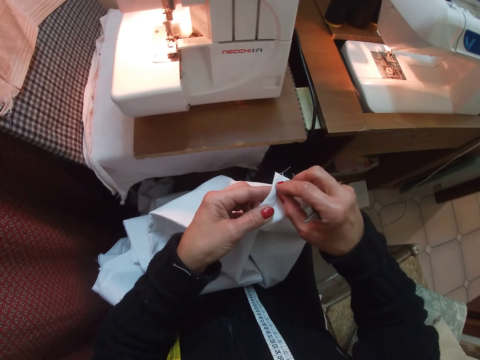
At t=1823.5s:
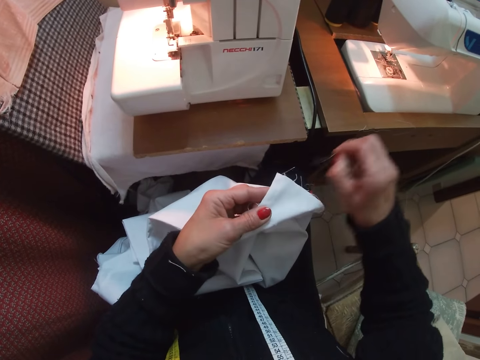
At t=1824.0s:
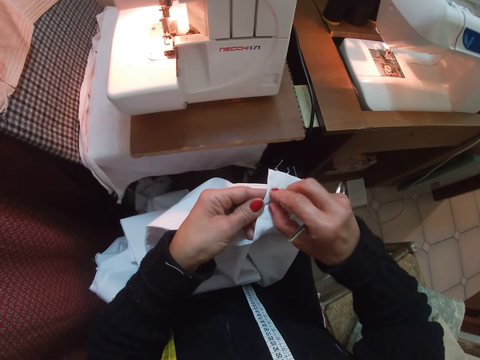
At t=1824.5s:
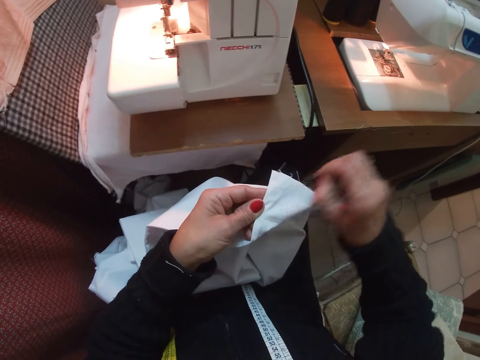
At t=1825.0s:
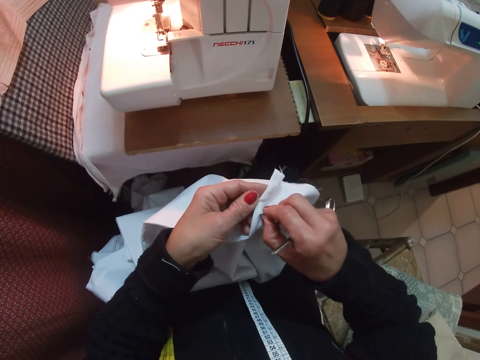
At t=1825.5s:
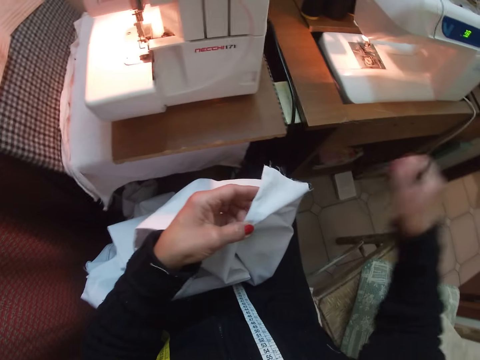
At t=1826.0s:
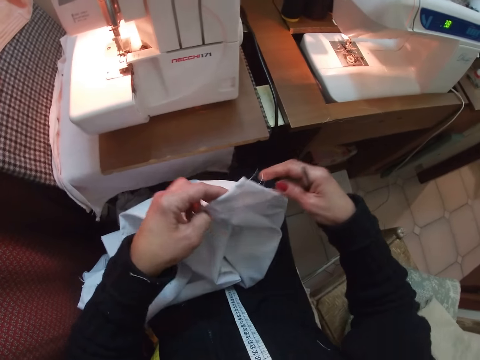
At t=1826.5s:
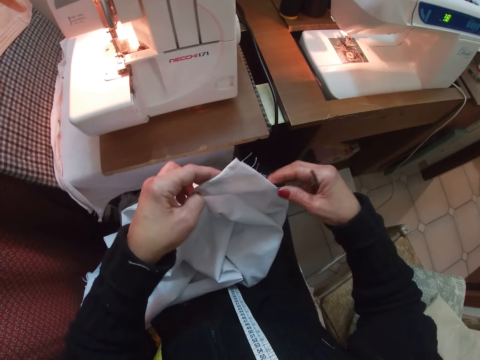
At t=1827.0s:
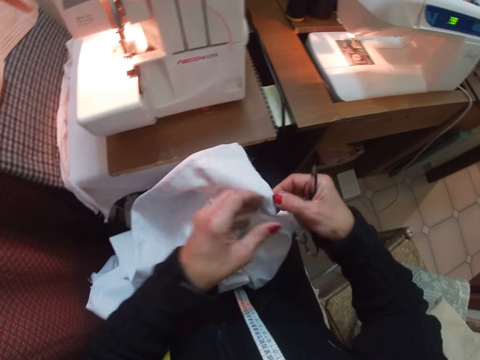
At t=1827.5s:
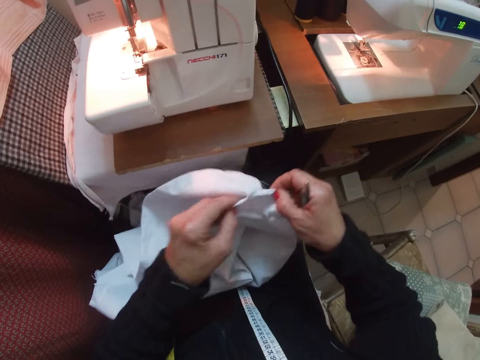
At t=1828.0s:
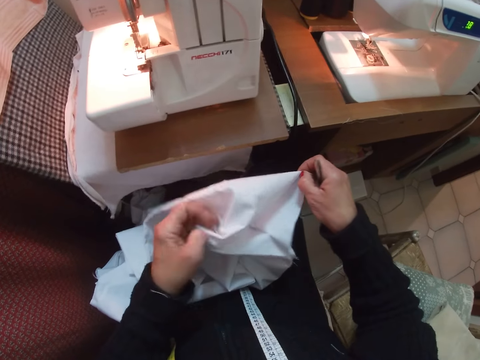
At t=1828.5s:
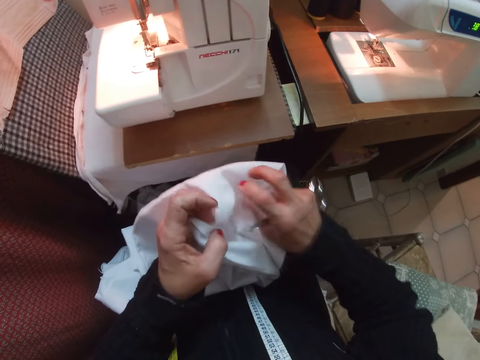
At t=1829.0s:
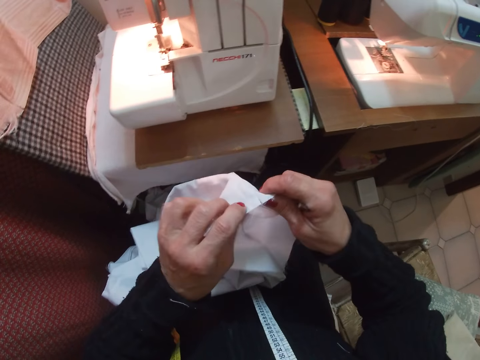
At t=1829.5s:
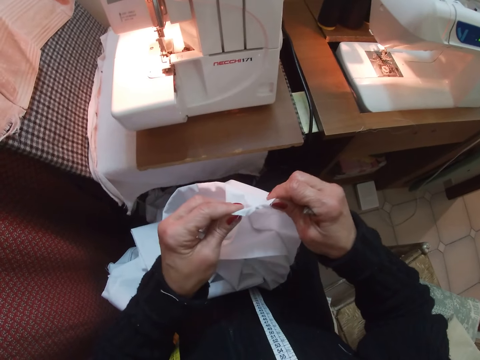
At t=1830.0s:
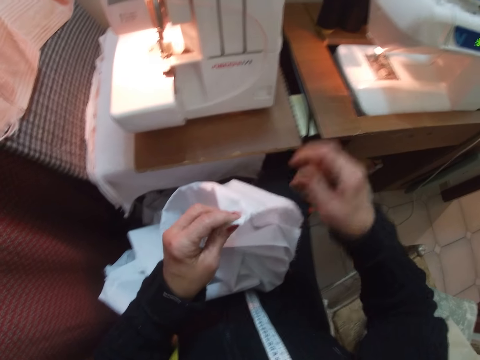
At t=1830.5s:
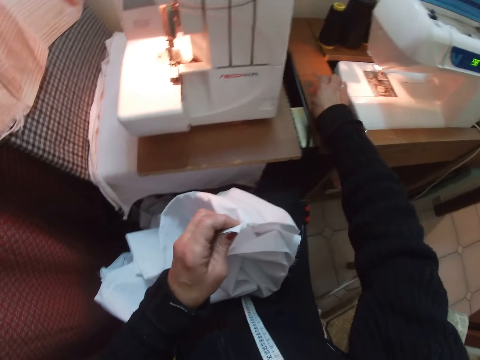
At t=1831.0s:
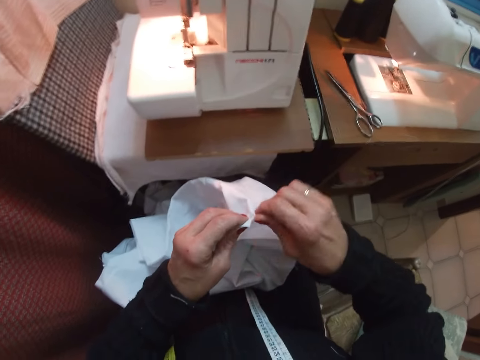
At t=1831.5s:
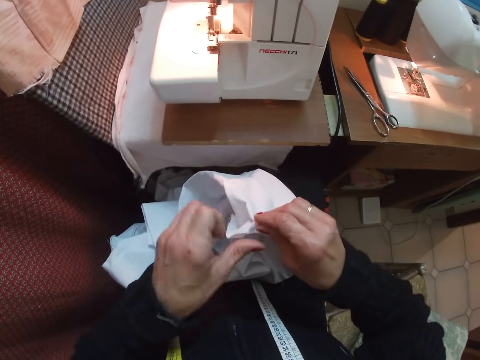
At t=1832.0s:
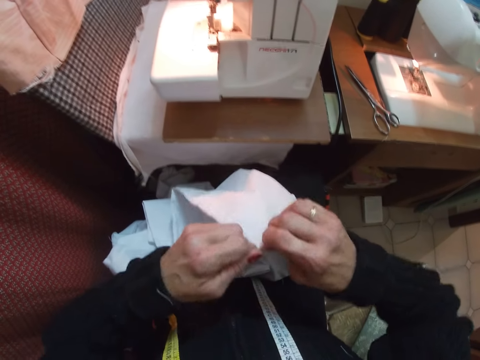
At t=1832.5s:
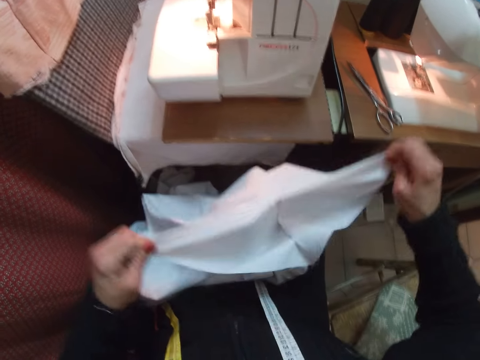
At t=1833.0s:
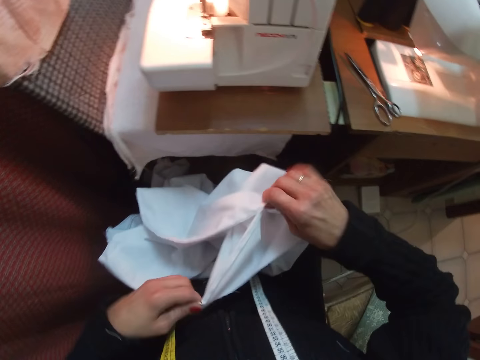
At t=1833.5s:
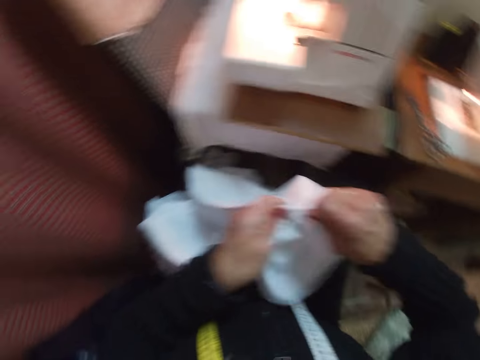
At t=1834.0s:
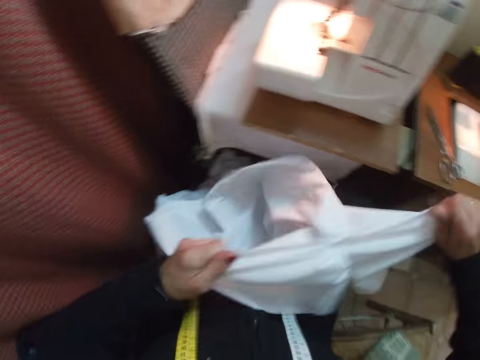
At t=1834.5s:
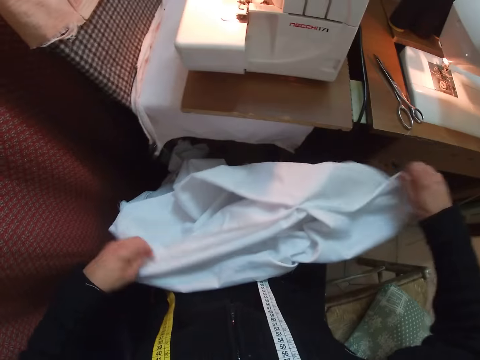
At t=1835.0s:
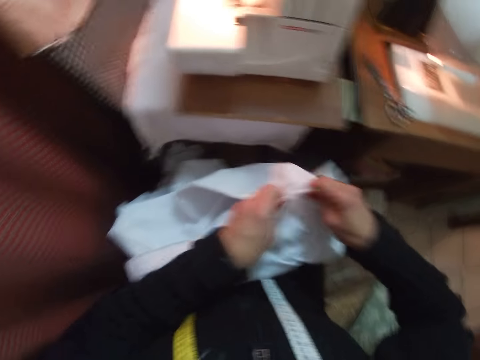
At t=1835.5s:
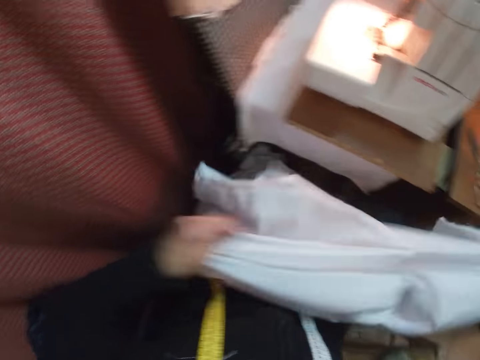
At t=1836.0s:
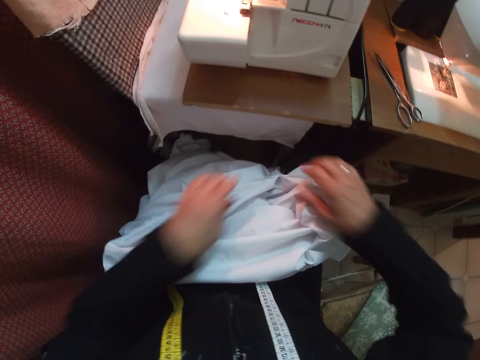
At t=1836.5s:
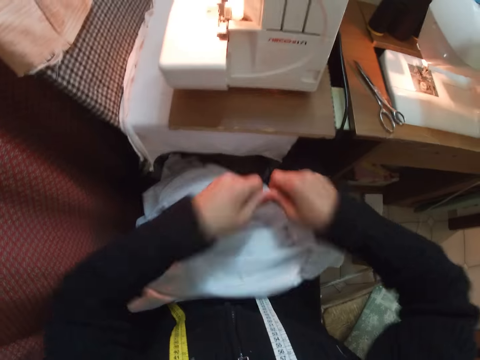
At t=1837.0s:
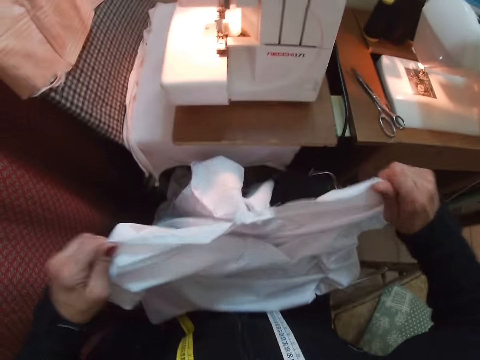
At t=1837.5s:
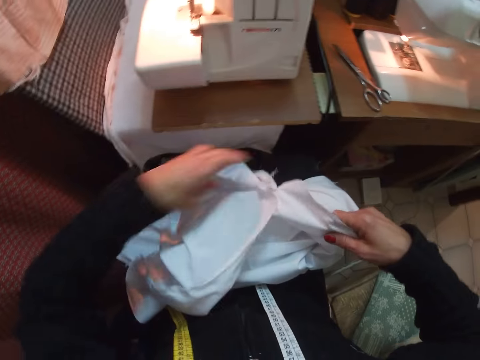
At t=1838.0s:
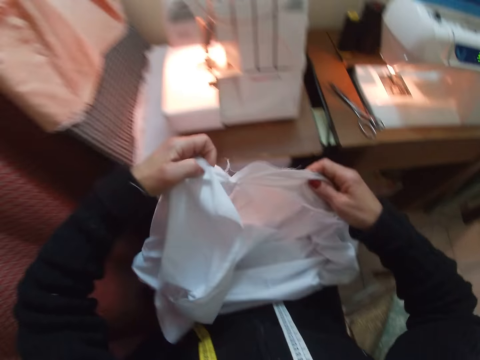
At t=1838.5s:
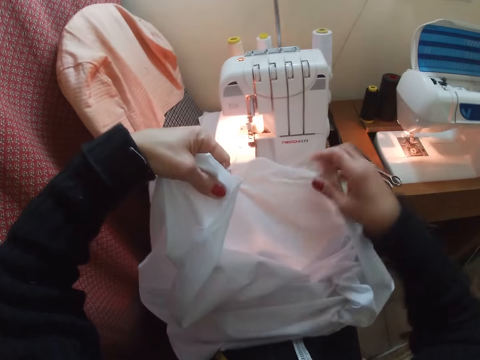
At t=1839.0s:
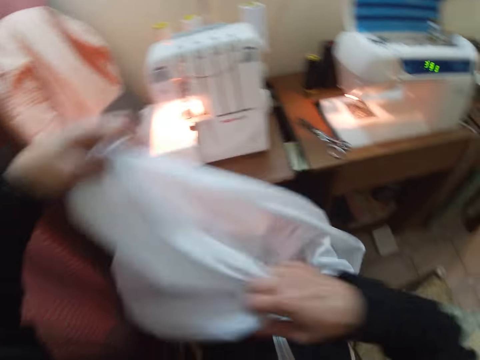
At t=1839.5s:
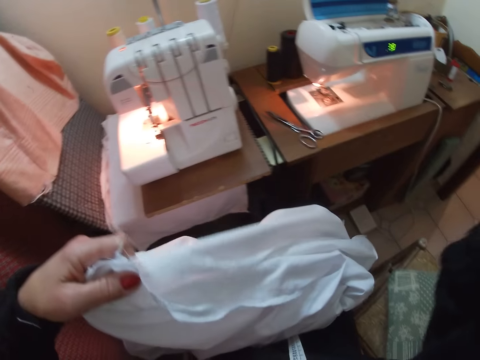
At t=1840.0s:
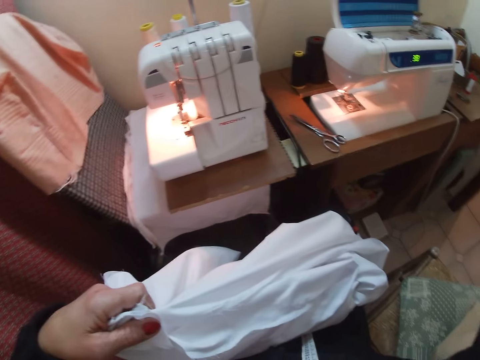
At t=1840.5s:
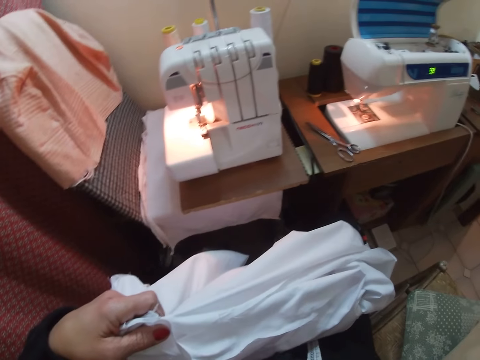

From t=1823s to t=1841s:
The camera wearer opens the cloth. She drops the scissors on the table. She holds the cloth. She tears the cloth open. She raises her right hand up.
